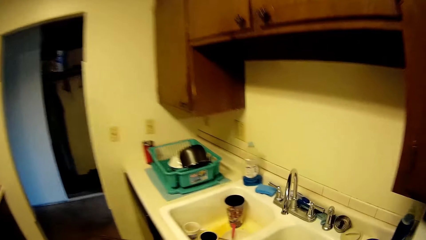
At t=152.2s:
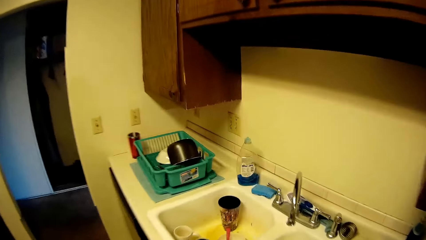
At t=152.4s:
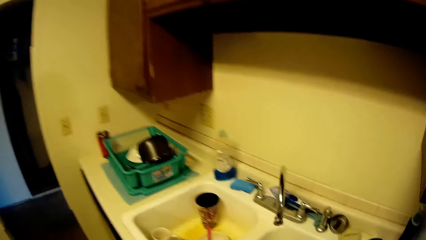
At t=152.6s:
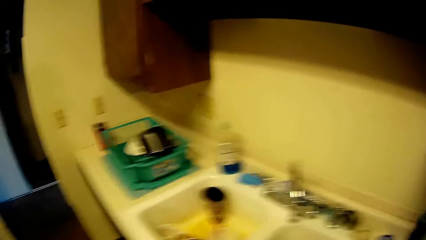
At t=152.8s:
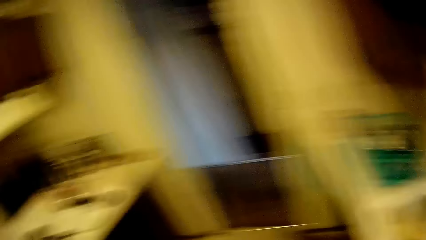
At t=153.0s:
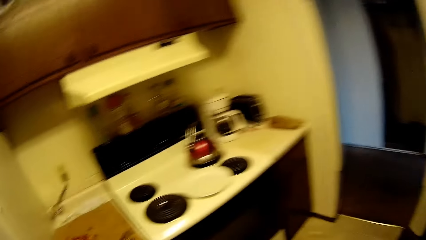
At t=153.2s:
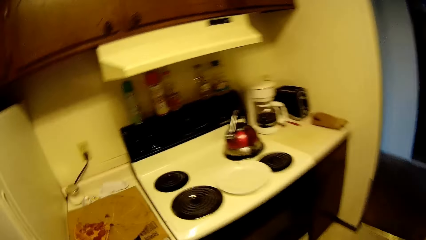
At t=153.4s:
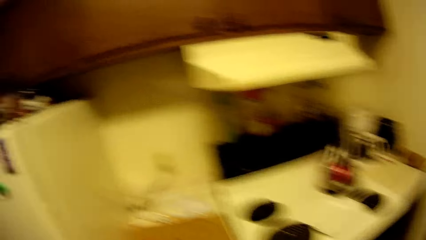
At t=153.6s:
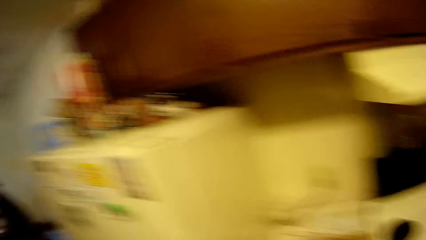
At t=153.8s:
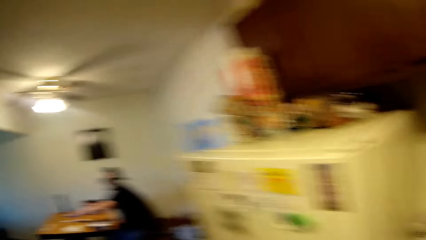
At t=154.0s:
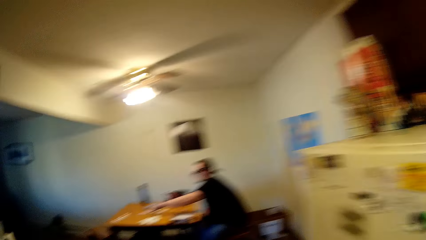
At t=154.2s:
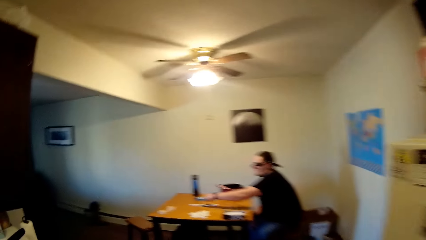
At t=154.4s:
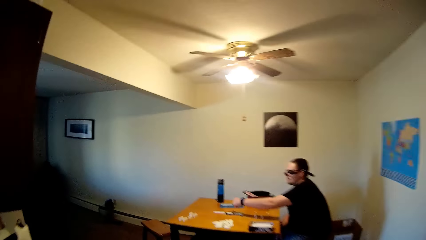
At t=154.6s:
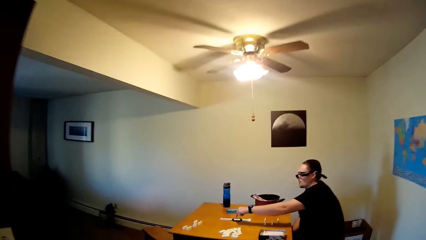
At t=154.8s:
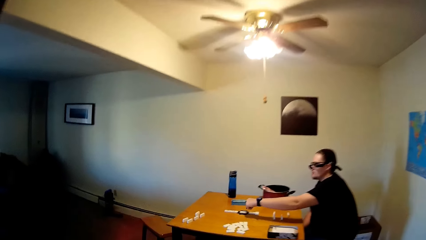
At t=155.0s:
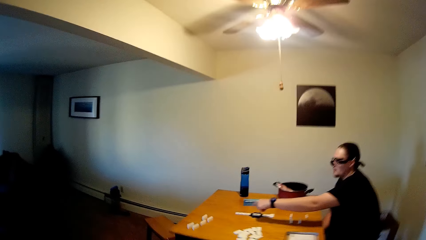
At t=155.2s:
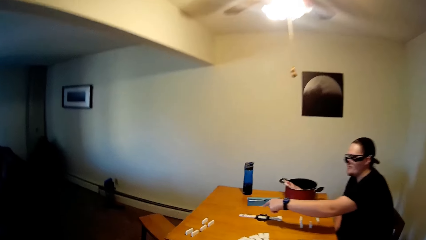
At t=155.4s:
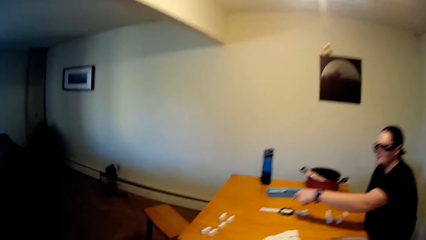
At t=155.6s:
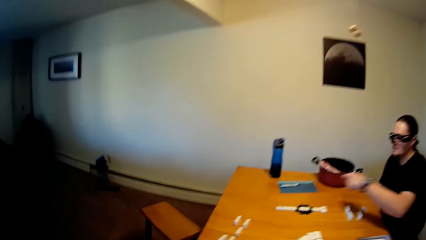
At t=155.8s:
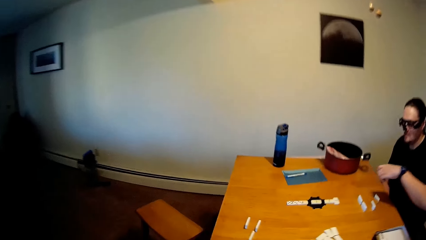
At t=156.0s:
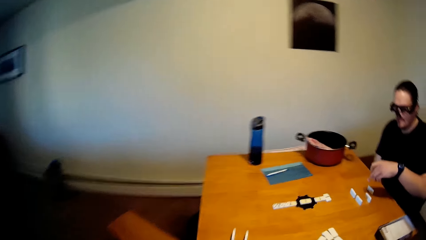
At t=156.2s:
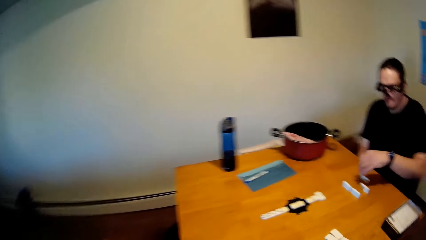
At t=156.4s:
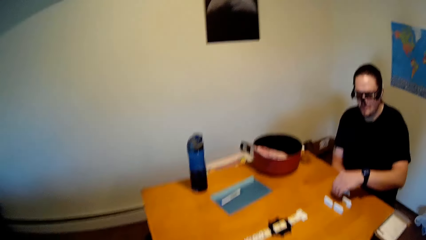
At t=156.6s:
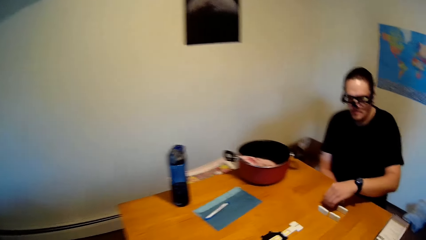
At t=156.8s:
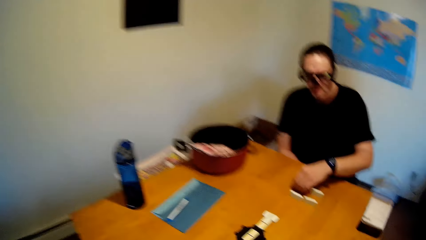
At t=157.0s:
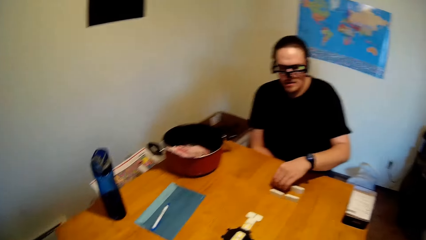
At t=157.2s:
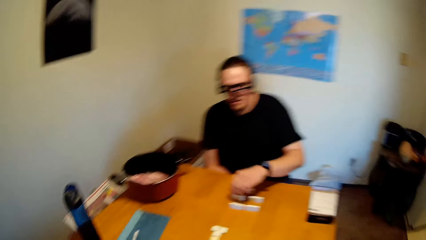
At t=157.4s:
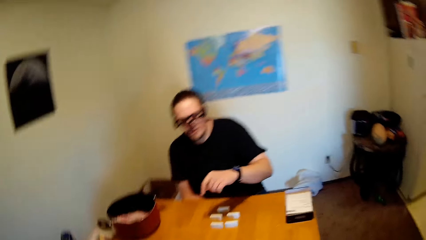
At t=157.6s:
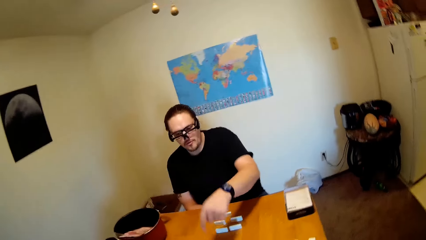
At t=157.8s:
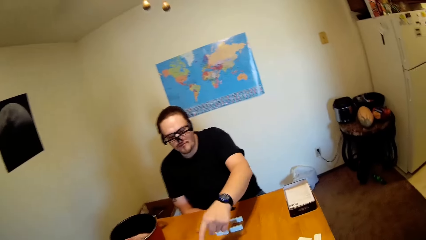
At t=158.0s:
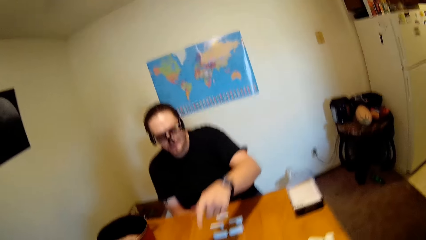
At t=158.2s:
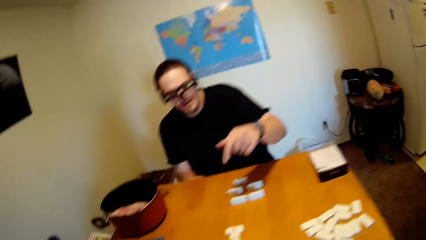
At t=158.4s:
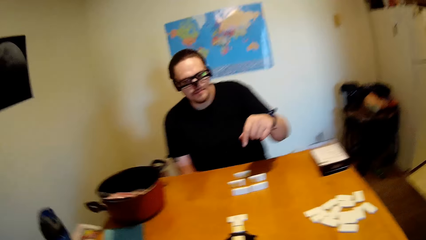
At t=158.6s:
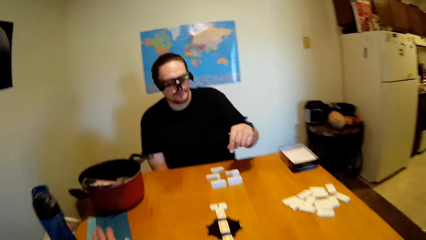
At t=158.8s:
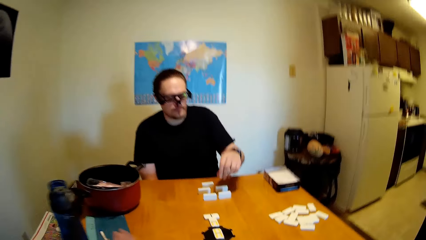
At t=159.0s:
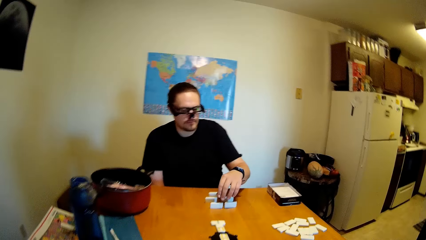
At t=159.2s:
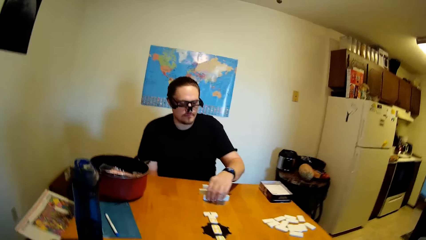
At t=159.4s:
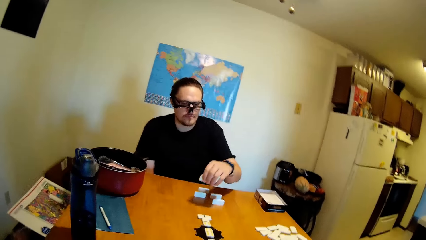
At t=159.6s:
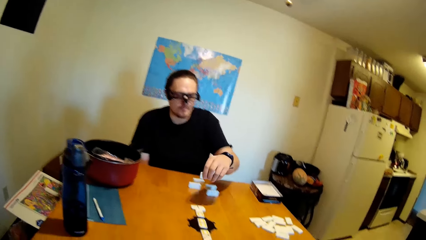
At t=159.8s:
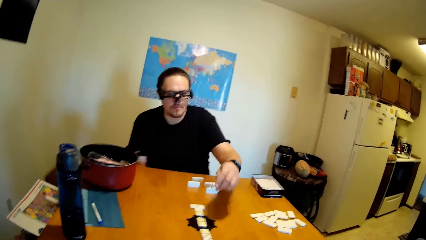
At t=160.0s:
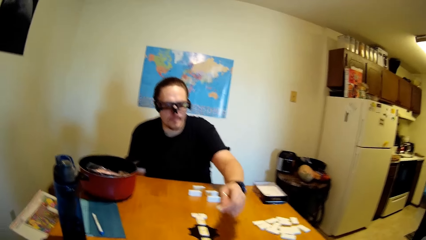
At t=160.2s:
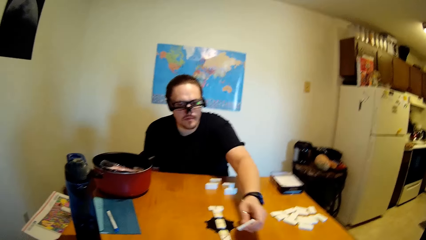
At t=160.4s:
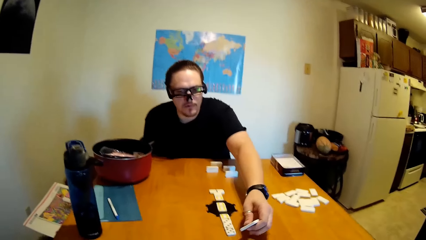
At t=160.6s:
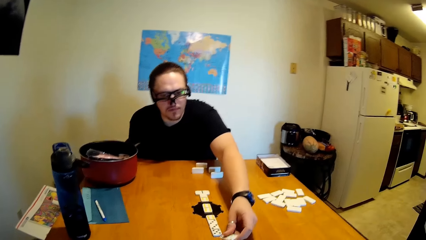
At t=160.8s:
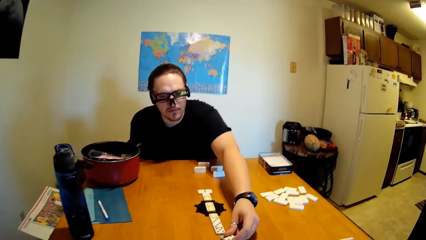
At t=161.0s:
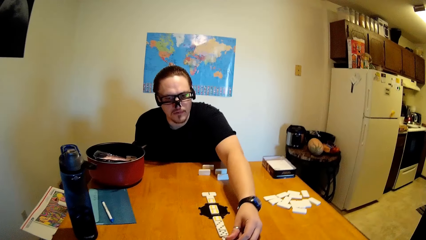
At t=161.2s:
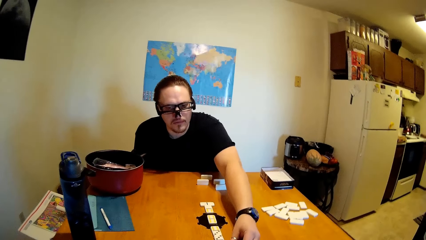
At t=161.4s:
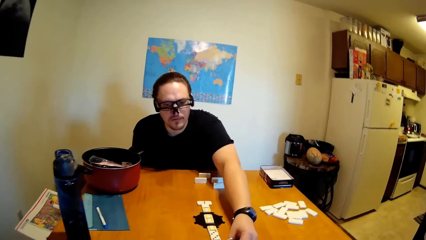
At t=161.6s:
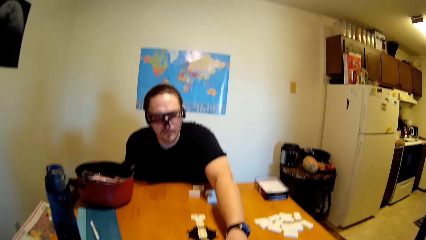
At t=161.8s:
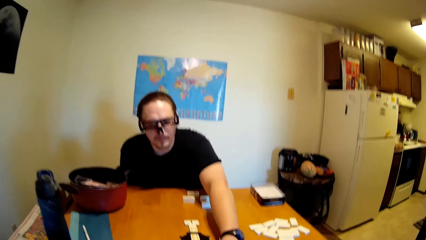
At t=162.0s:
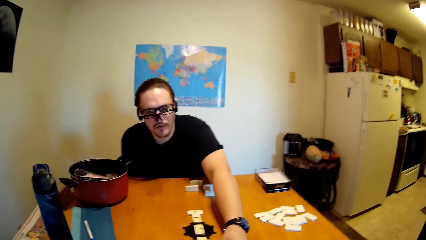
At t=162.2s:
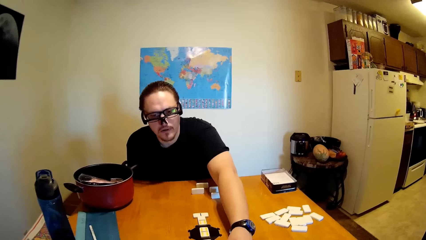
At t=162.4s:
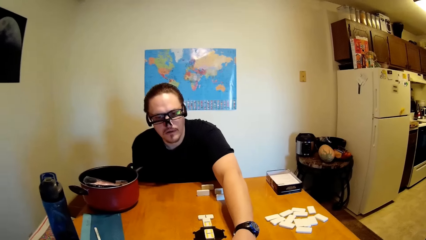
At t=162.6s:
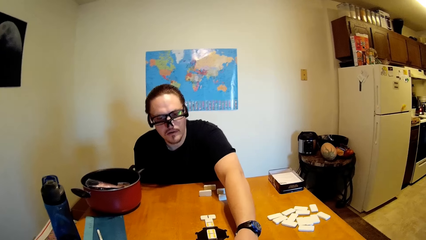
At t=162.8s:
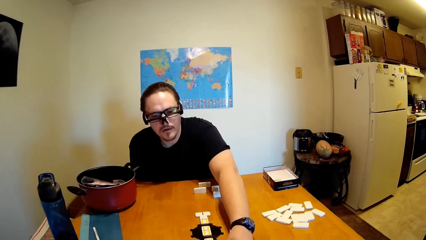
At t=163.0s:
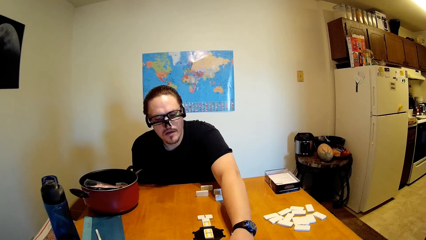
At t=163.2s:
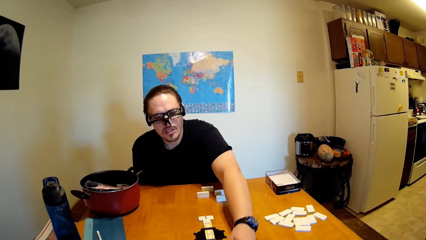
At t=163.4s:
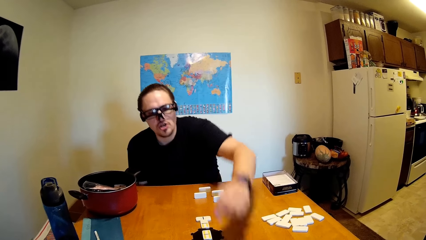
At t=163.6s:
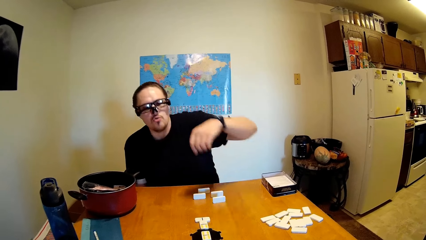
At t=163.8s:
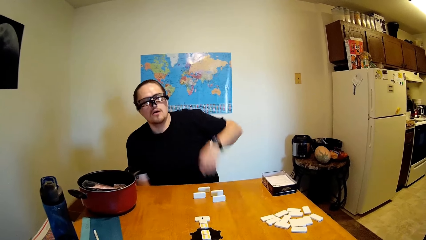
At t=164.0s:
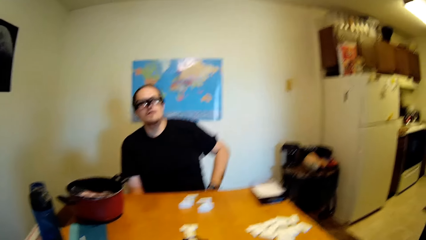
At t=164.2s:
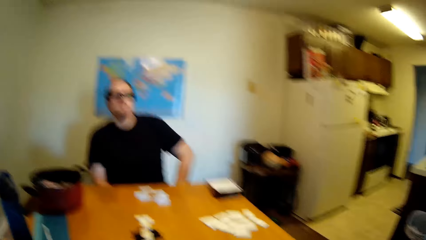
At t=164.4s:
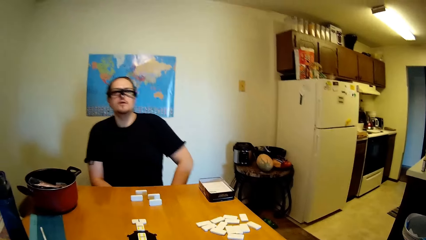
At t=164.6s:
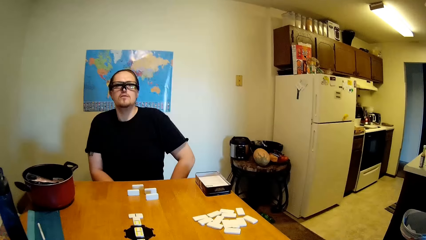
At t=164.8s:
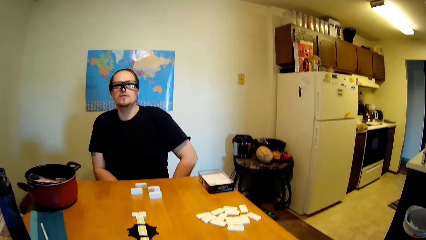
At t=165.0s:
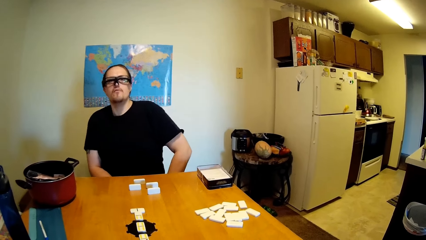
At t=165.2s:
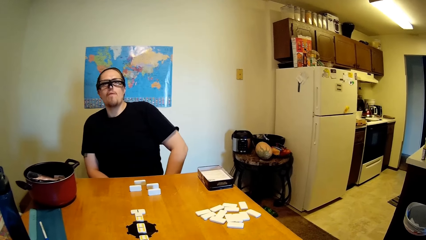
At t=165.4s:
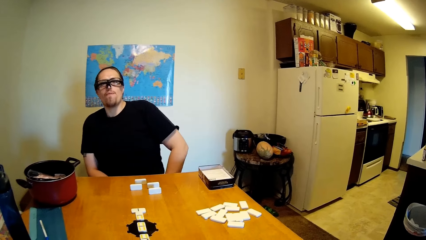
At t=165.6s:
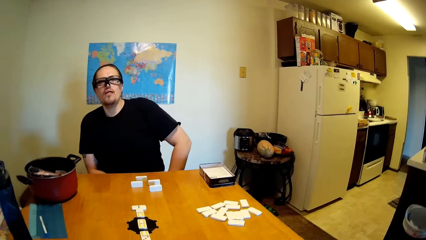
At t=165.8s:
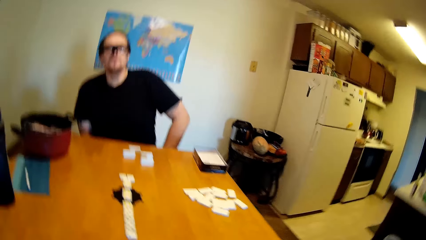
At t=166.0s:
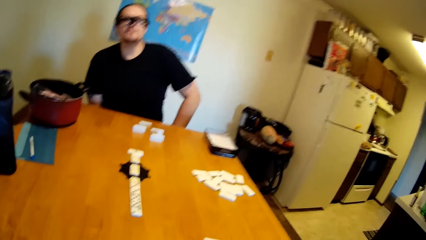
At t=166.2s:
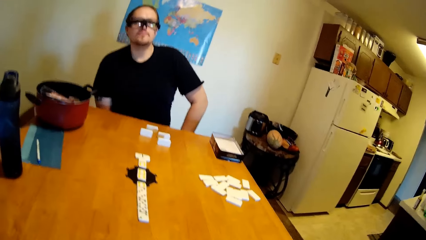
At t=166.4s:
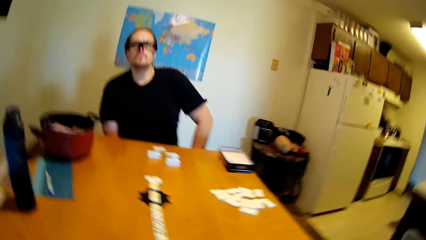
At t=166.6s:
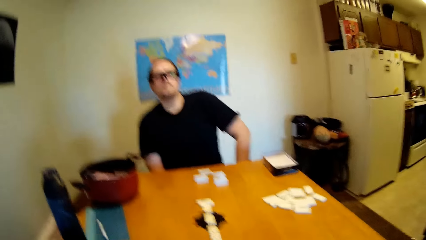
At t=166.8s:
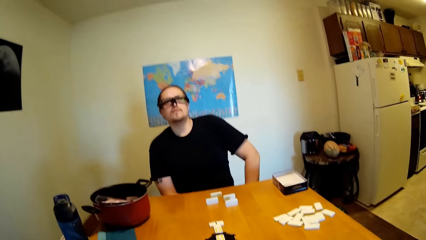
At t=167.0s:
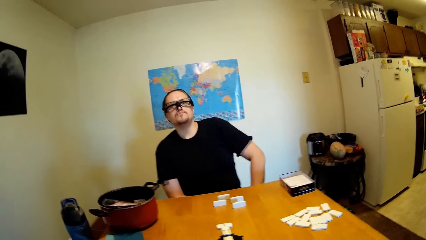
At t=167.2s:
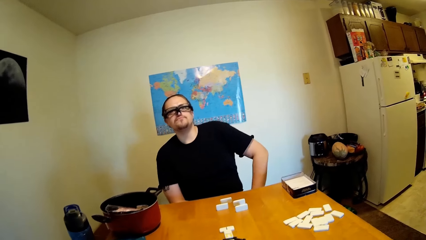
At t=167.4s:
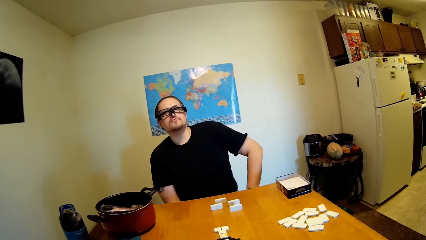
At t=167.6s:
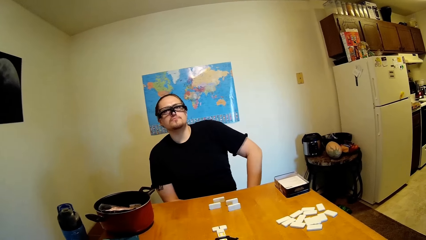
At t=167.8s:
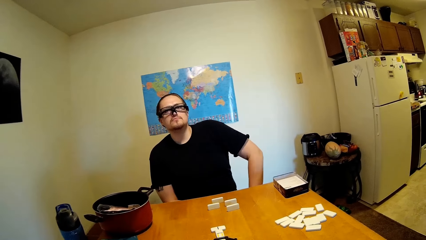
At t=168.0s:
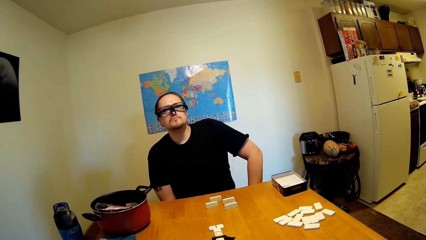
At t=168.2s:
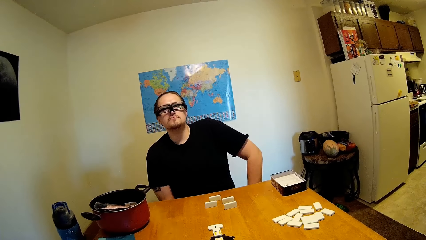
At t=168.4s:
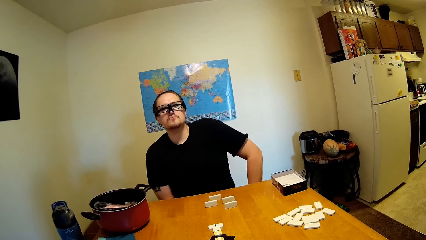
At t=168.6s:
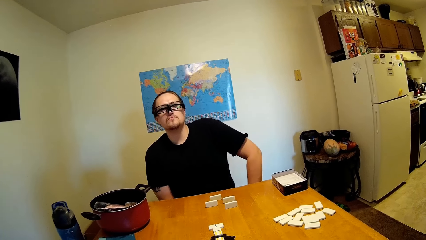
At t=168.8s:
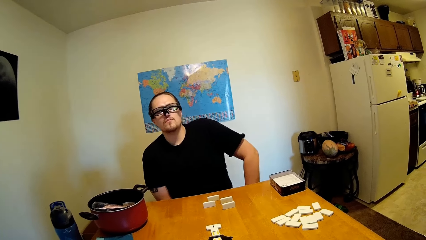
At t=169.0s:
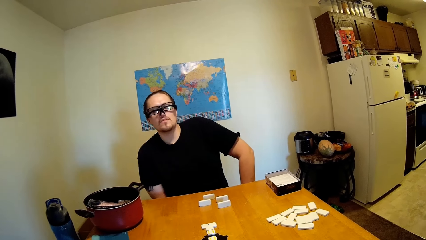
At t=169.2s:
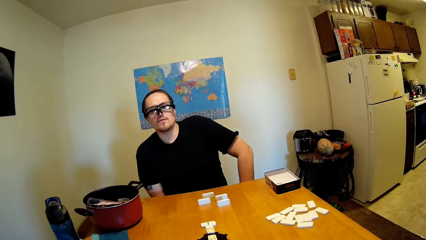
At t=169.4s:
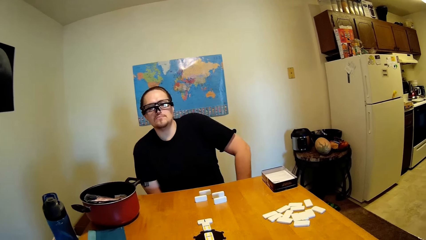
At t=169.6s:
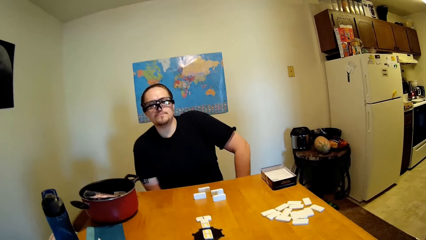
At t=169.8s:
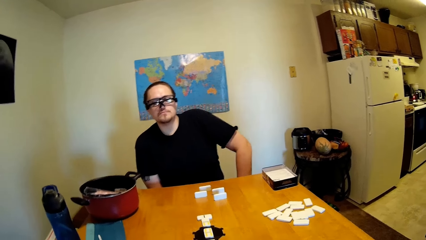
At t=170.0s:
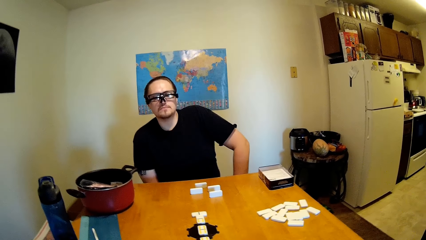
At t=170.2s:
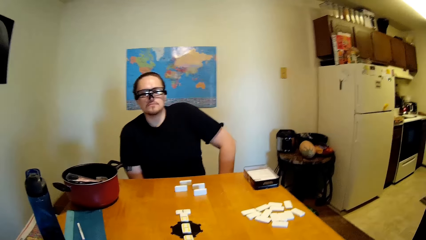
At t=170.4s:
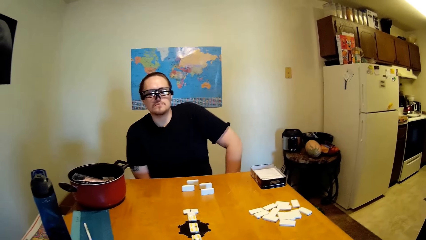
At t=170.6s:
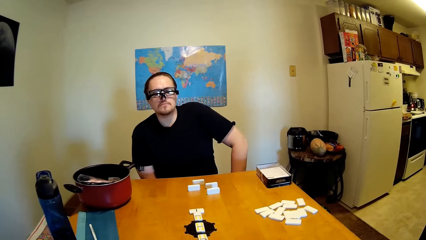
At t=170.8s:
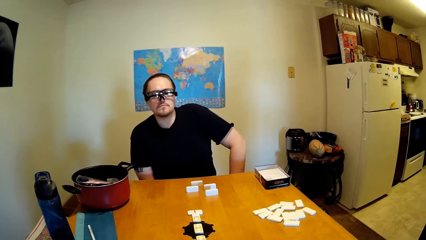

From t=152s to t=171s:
The camera wearer turns around and walks on the floor. A man moves the dominoes on the table. The camera wearer and the man stare at the dominoes on the table.
